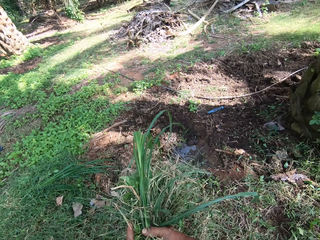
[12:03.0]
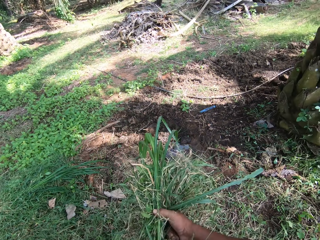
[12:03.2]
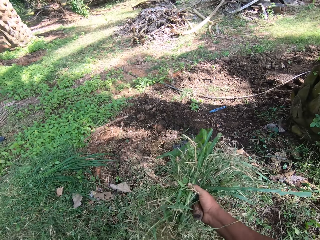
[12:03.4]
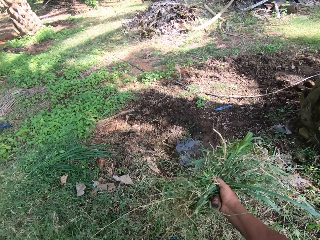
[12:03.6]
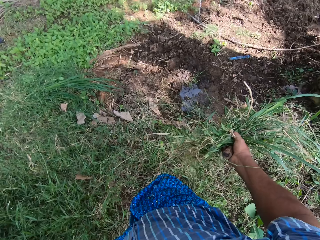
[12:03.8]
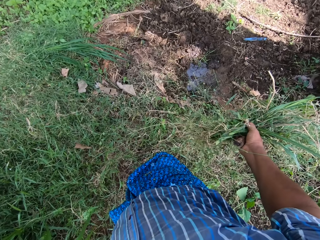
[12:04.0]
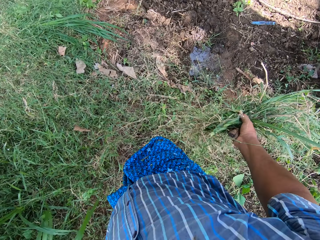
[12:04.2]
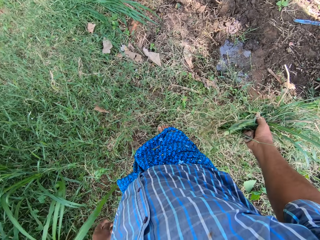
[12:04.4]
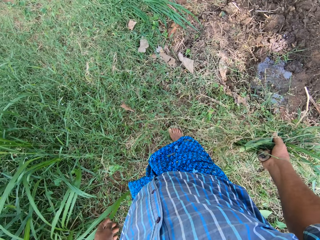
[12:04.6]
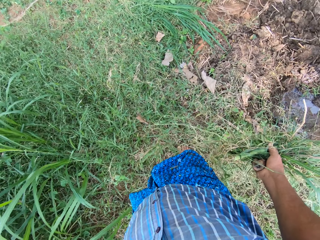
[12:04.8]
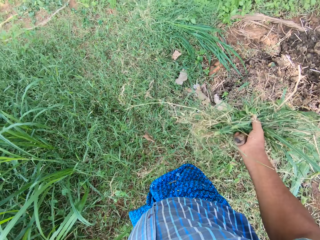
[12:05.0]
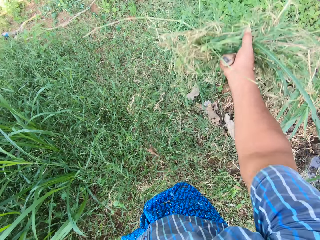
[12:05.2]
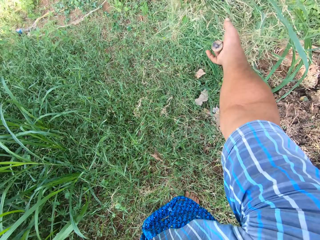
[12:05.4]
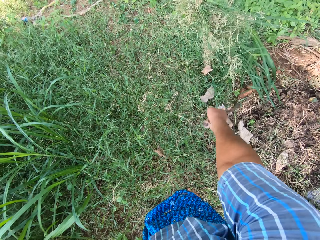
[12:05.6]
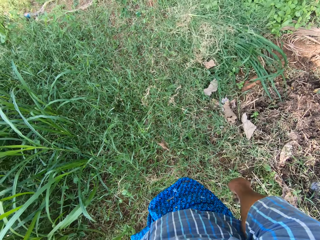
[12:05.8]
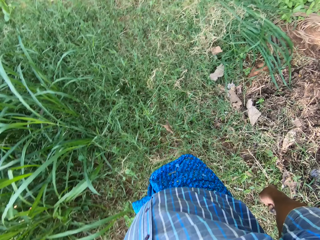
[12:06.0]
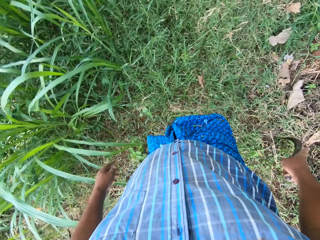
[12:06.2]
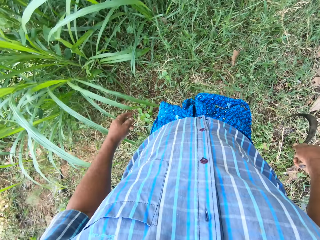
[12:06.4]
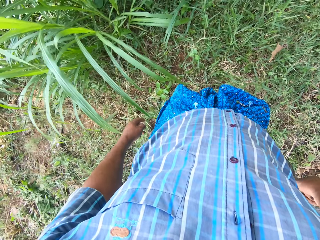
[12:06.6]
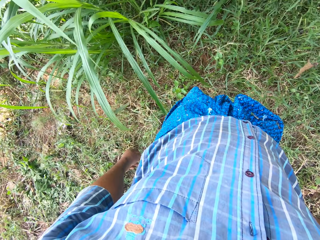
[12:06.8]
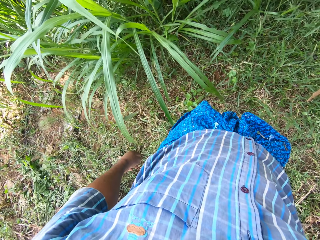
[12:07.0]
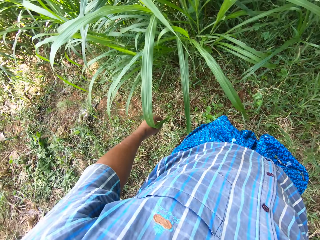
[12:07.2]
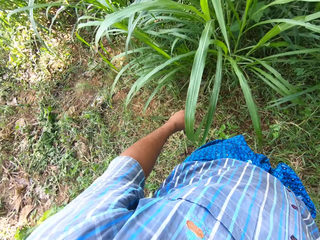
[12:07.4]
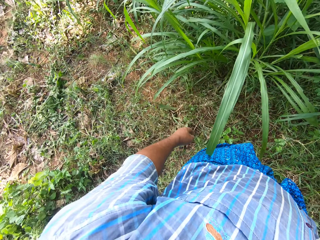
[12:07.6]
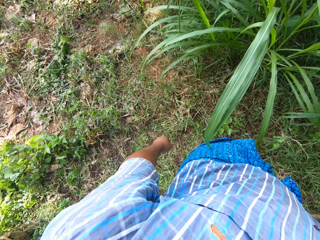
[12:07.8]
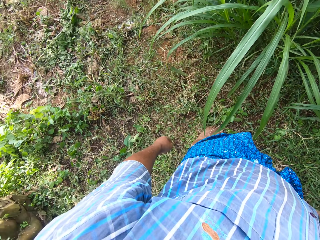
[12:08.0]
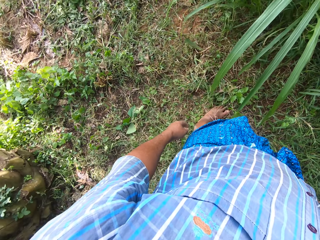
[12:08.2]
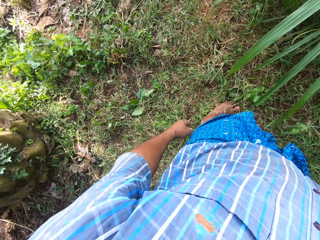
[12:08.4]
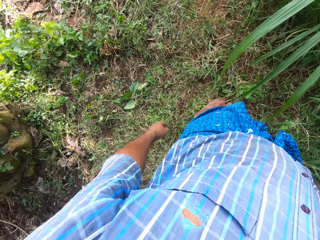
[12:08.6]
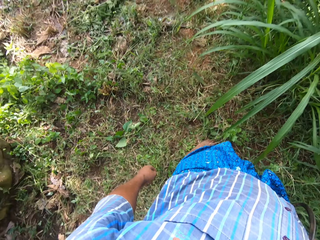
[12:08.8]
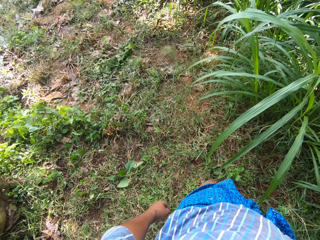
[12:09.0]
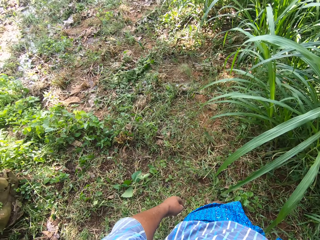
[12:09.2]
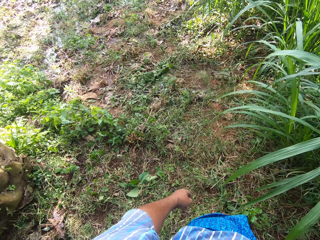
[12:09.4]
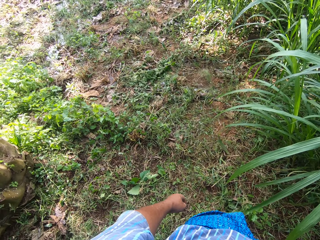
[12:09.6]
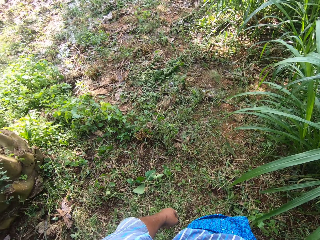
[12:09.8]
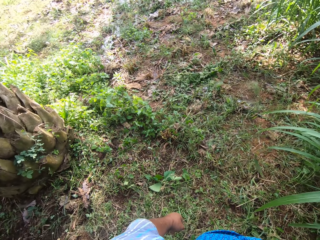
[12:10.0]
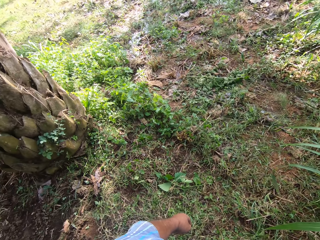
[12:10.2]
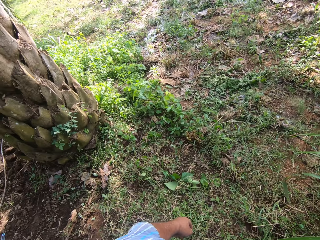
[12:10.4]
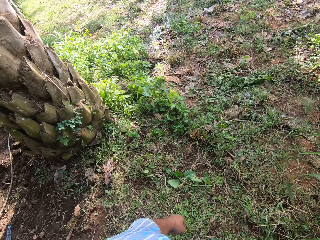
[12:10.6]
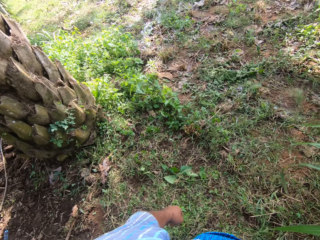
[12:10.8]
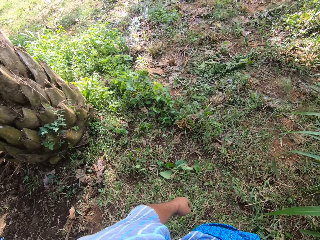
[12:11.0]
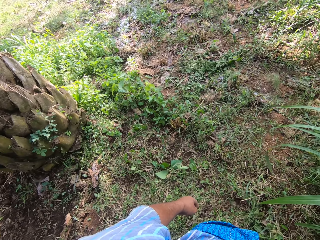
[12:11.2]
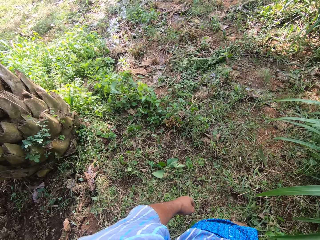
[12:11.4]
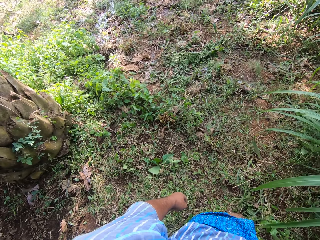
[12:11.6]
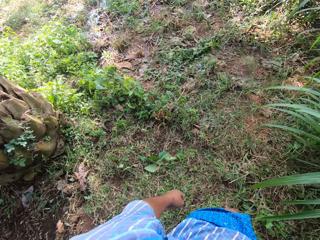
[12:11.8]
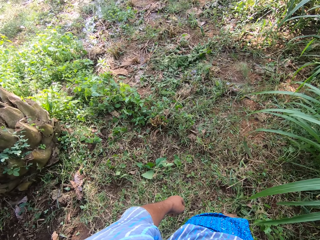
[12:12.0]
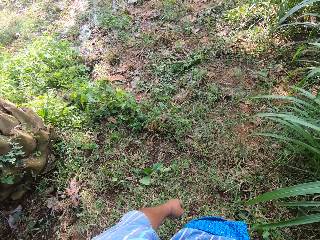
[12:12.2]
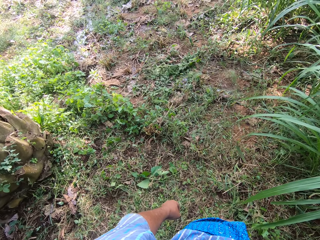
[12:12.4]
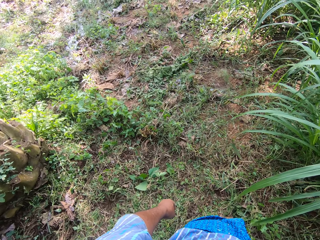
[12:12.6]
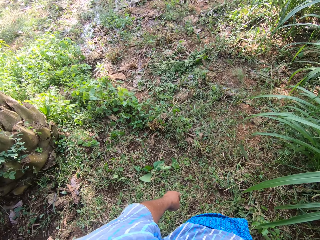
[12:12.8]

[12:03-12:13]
The camera wearer looks around a garden. He throws the grasses away with his right hand. He puts down the grass on the ground with a hand. He looks around the garden.

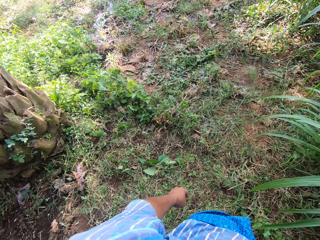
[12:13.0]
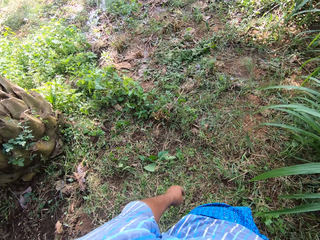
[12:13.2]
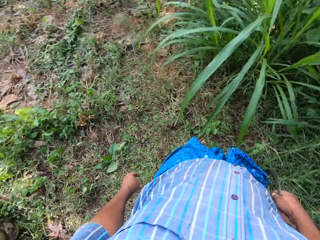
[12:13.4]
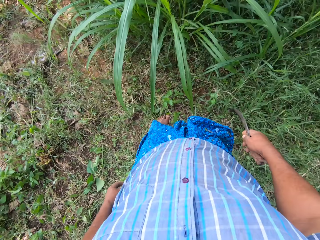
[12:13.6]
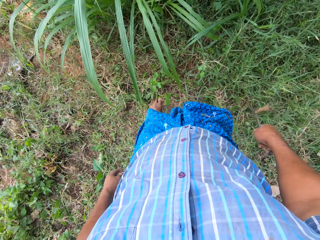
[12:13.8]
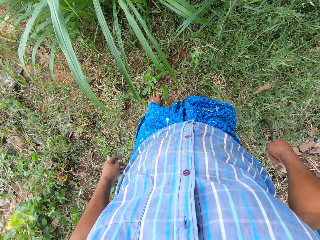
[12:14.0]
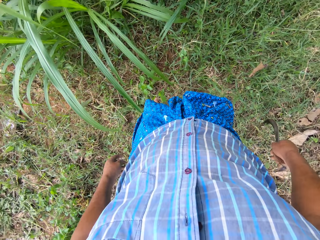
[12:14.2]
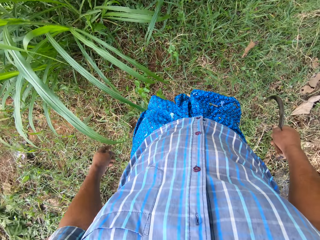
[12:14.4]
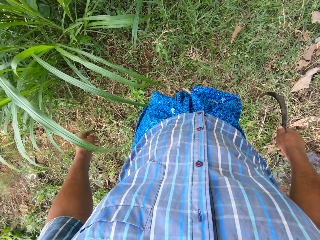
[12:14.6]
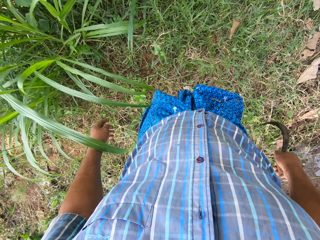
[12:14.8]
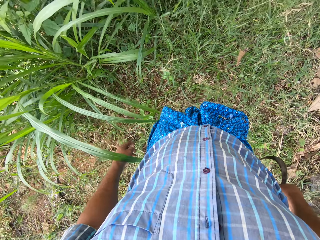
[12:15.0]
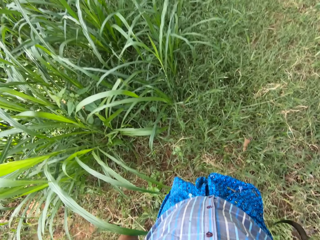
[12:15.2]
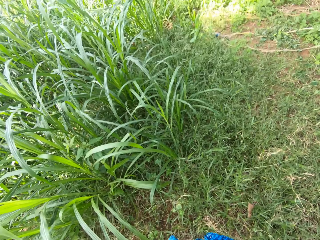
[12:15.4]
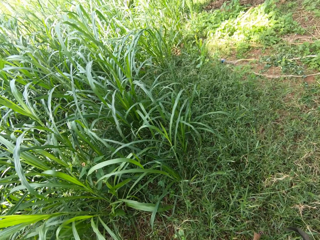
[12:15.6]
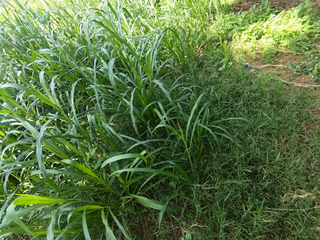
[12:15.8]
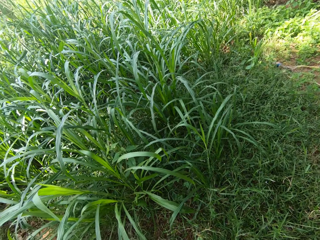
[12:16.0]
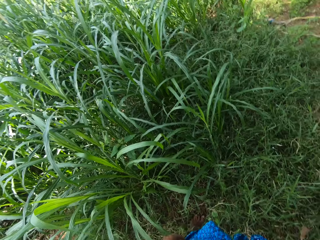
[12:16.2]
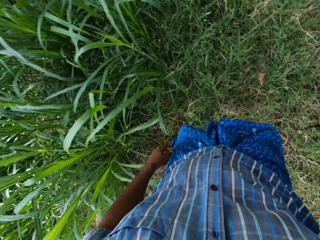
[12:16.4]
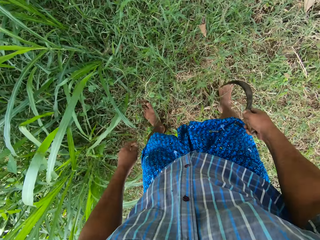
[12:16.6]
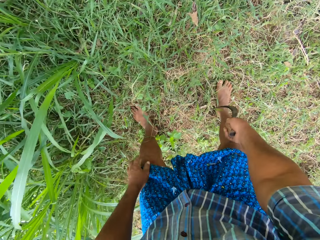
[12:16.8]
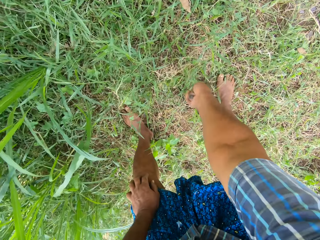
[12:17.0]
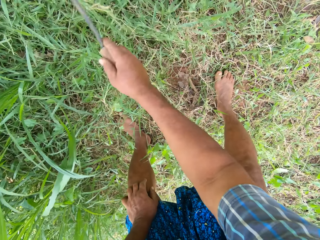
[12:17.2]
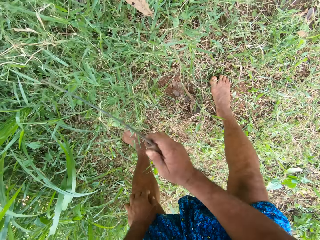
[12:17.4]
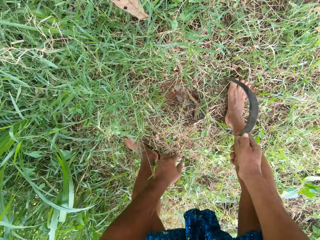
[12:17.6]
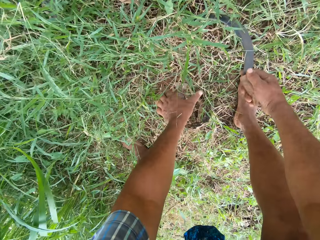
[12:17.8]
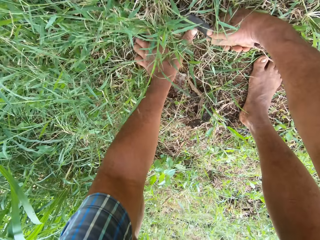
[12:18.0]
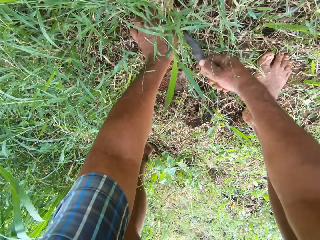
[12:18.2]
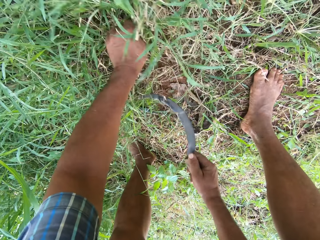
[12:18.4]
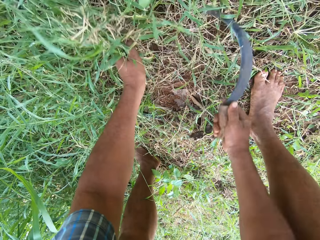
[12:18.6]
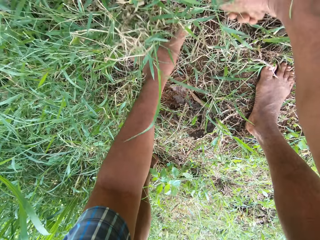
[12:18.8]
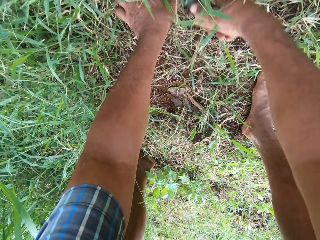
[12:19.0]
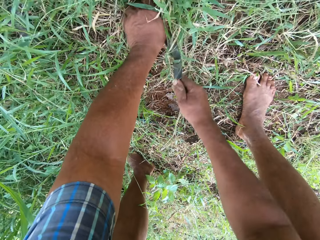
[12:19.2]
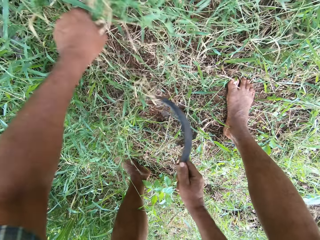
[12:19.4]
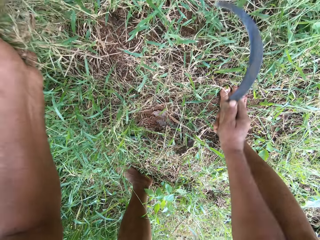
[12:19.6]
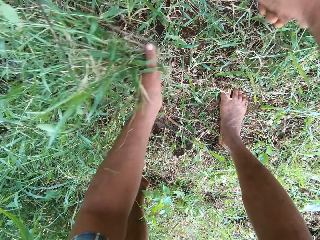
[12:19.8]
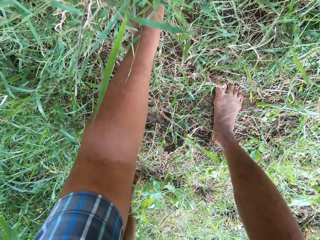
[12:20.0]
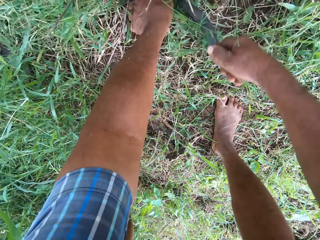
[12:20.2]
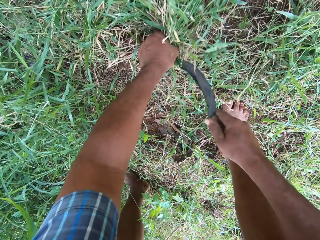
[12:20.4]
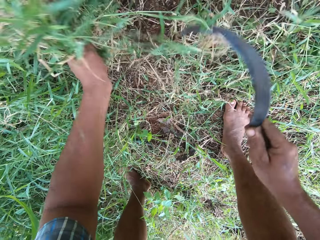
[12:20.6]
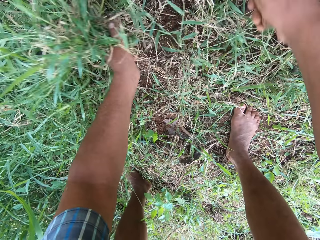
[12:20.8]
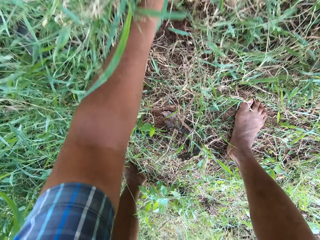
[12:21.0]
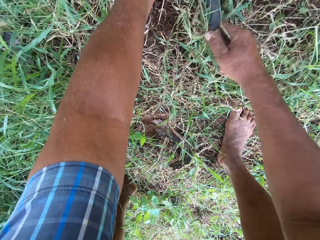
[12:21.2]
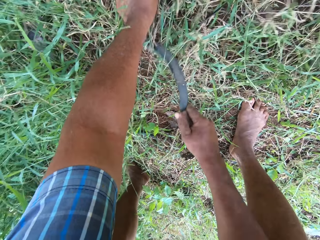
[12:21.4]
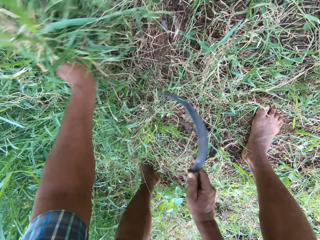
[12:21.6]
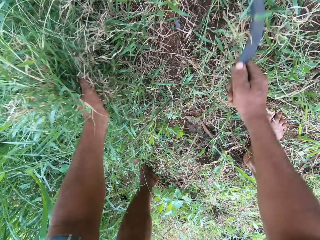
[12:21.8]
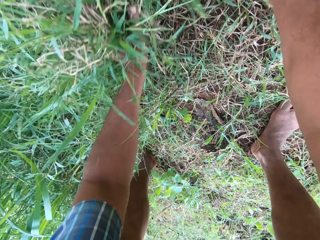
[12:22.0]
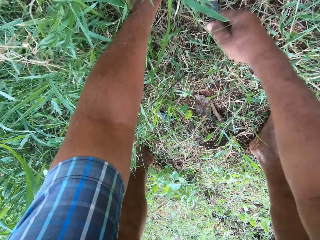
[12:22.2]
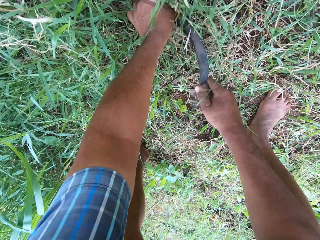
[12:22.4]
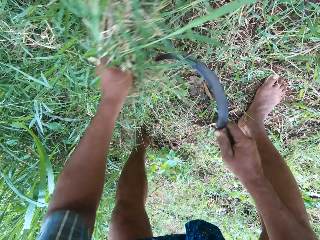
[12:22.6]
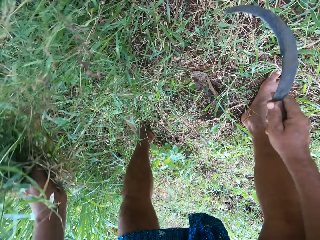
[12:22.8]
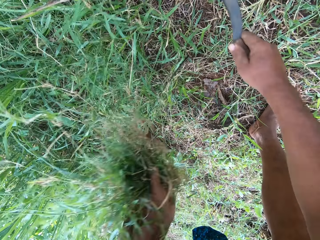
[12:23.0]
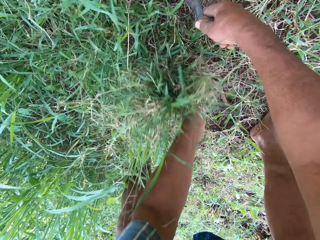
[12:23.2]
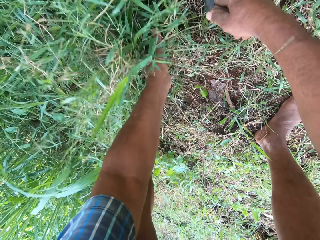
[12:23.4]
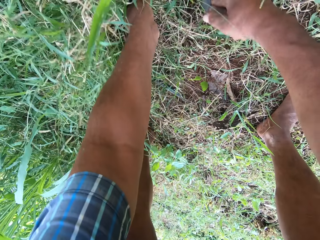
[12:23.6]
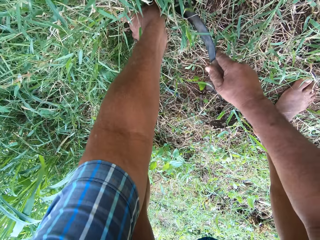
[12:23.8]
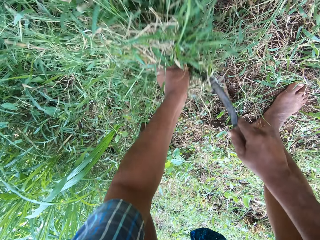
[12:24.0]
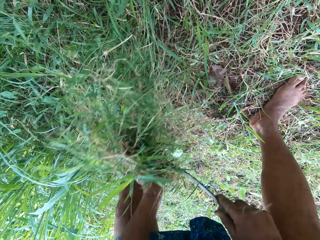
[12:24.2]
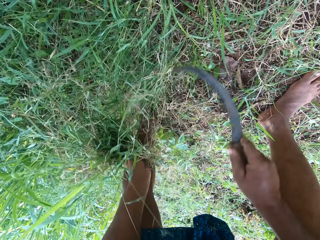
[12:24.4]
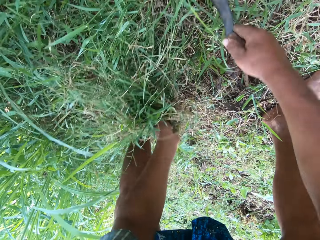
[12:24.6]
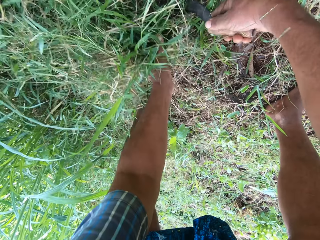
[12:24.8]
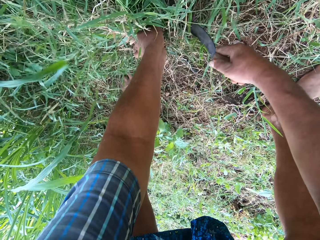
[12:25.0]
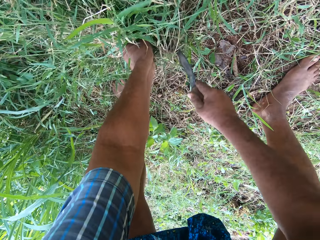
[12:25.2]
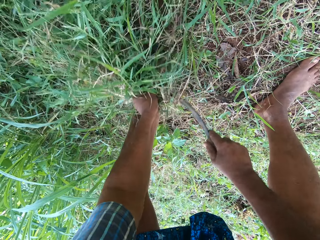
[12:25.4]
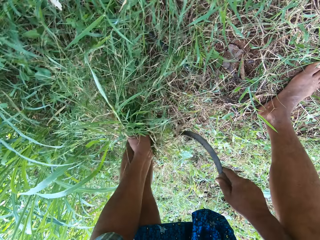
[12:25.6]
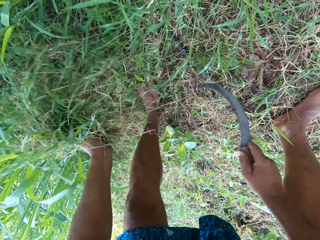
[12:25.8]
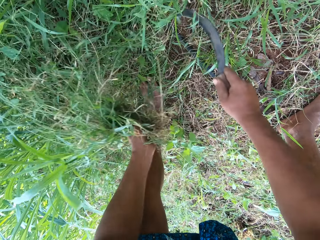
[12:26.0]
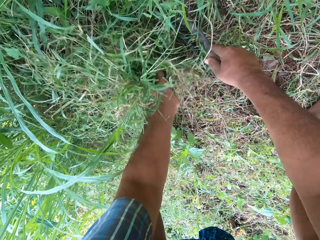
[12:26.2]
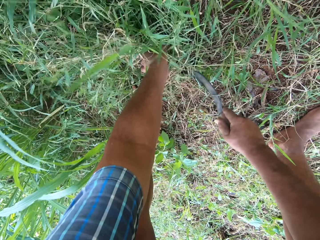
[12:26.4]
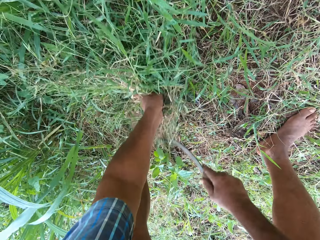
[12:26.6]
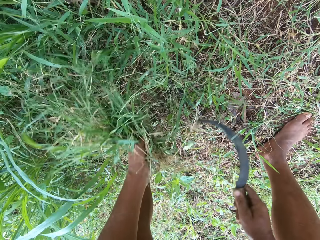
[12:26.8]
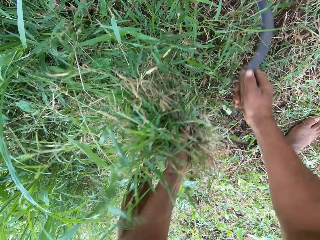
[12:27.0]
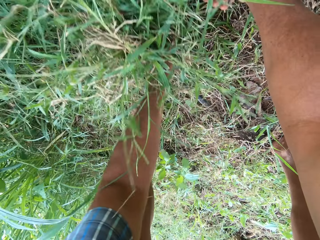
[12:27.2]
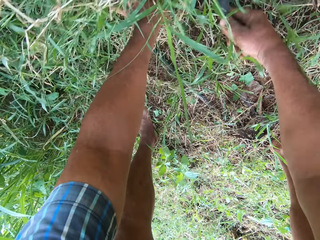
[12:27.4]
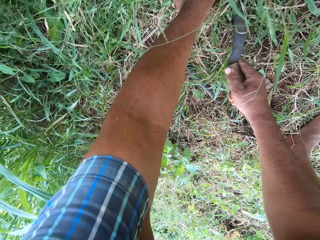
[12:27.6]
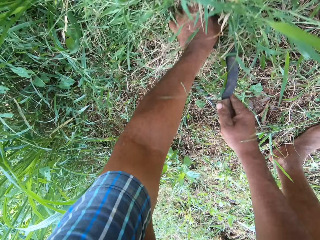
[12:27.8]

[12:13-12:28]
The camera wearer bends. He moves the grasses away with the knife in his right hand. He moves the knife or sickle on the ground with a hand. He weeds the grasses with his left hand and the knife in his right hand. He pulls grass from the ground with a hand. He cuts grass in a garden with the sickle. He pulls grass from the ground with a hand. He cuts grass in the garden with the sickle. He pulls grass from the ground with a hand. He cuts grass in the garden with the sickle. He pulls grass from the ground with a hand. He cuts grass in the garden with the sickle.
